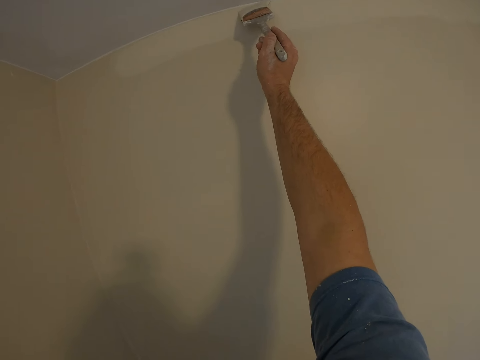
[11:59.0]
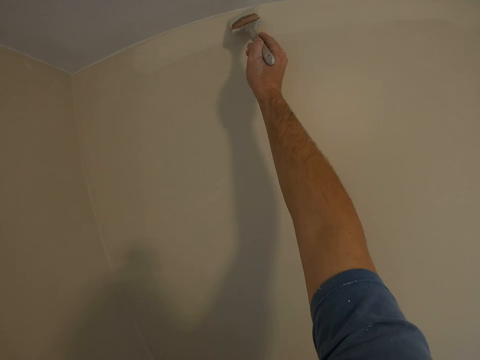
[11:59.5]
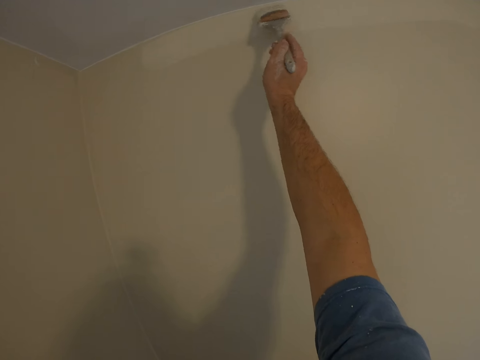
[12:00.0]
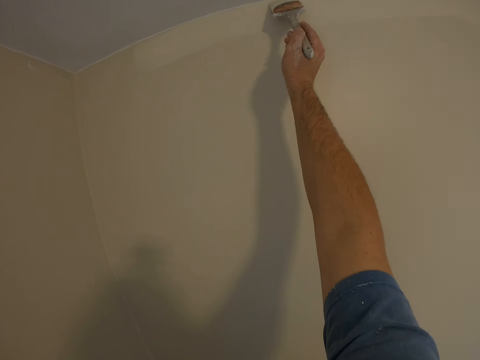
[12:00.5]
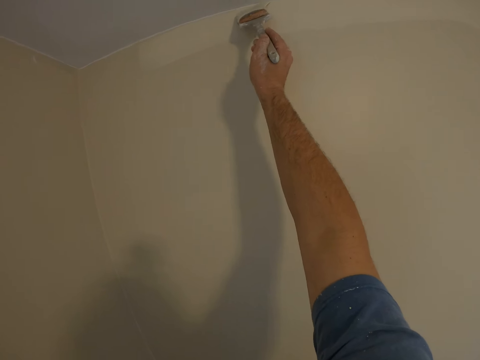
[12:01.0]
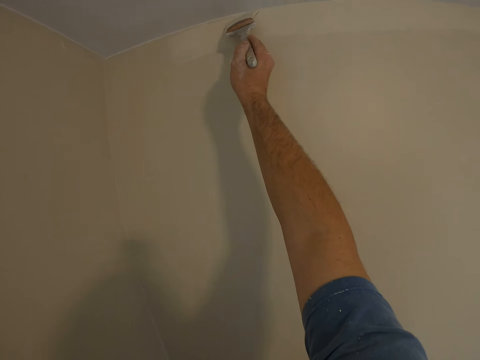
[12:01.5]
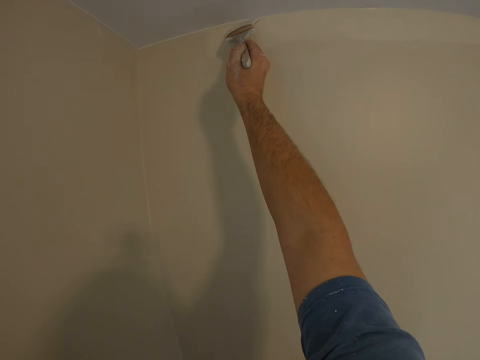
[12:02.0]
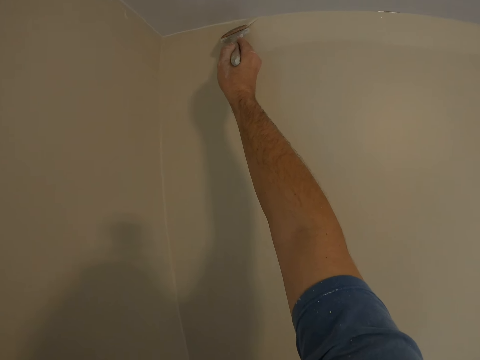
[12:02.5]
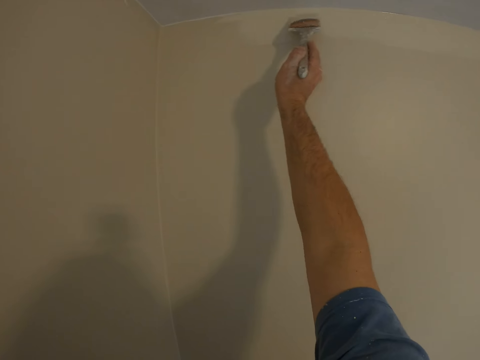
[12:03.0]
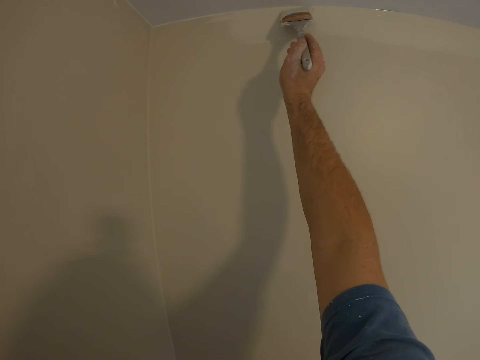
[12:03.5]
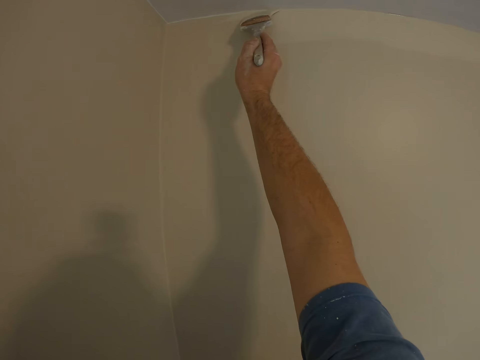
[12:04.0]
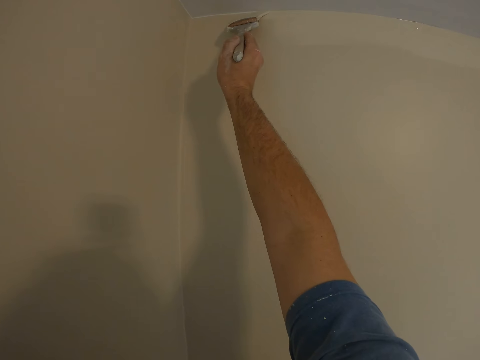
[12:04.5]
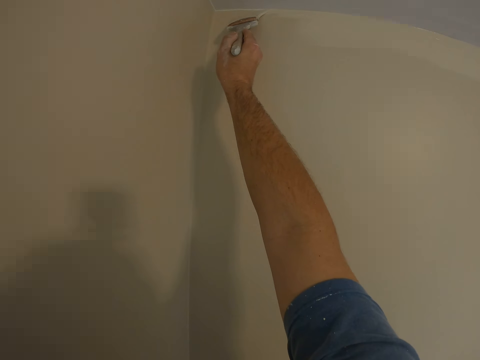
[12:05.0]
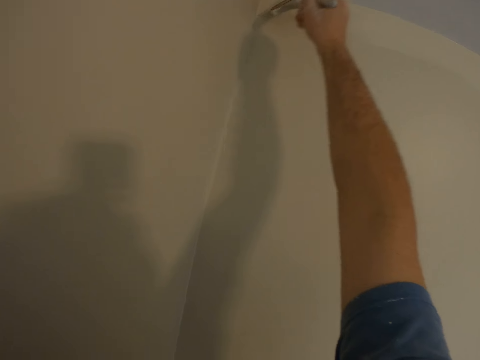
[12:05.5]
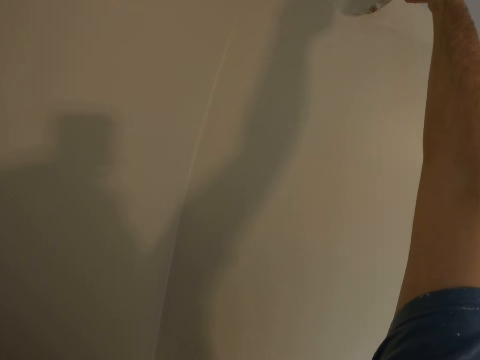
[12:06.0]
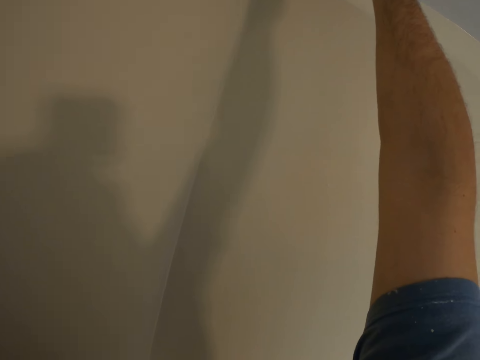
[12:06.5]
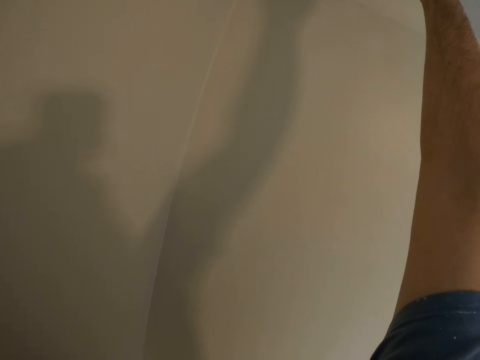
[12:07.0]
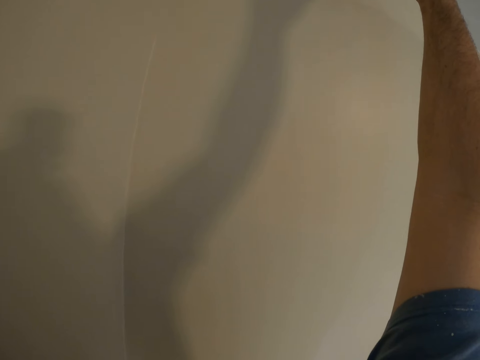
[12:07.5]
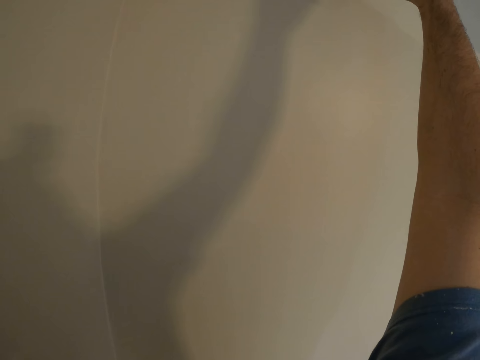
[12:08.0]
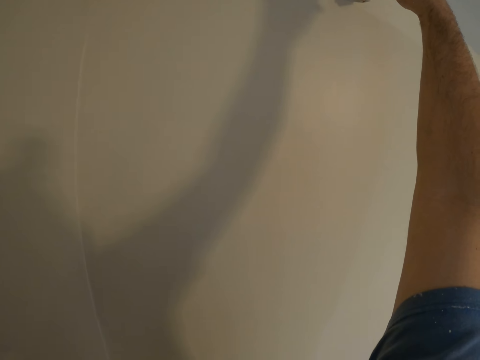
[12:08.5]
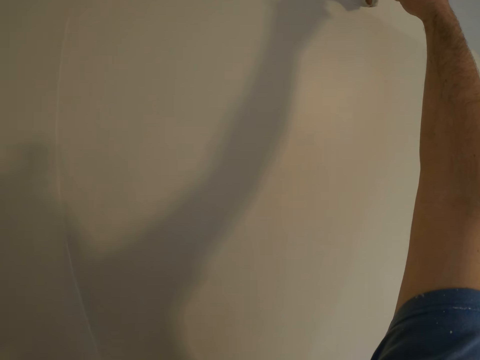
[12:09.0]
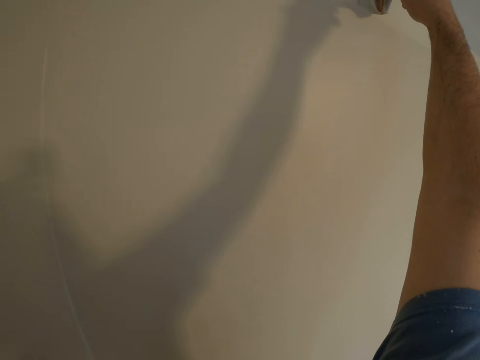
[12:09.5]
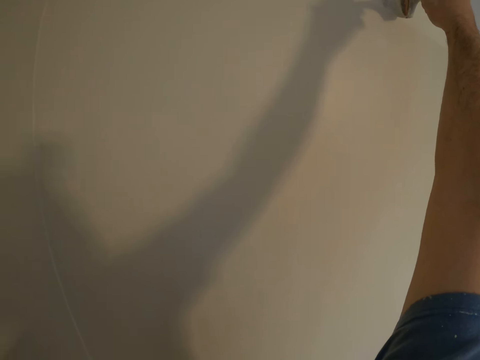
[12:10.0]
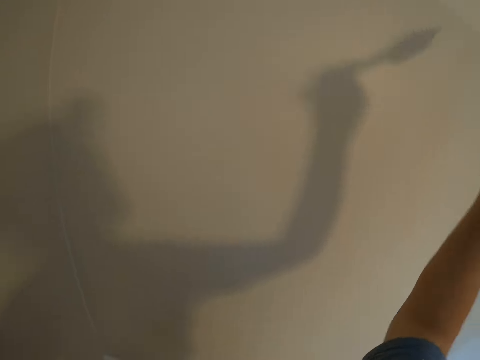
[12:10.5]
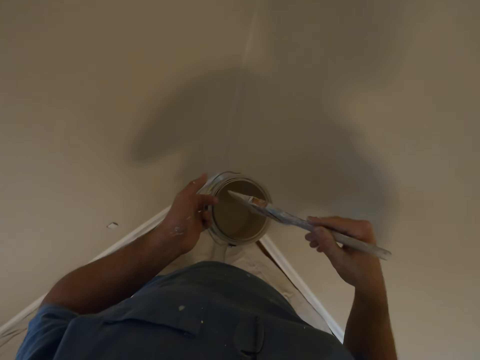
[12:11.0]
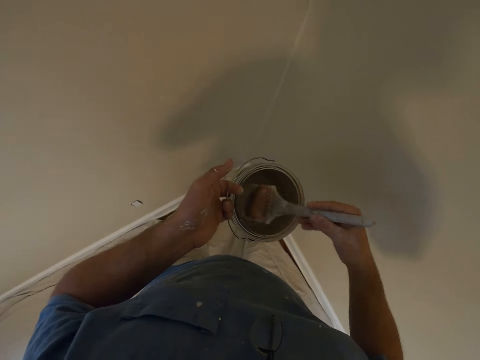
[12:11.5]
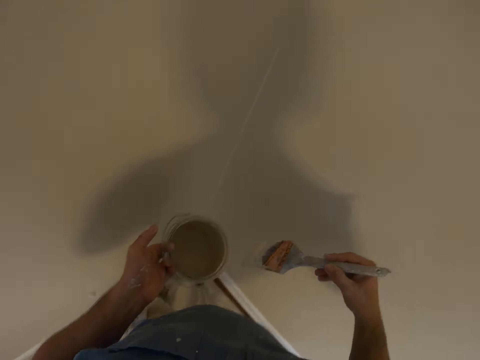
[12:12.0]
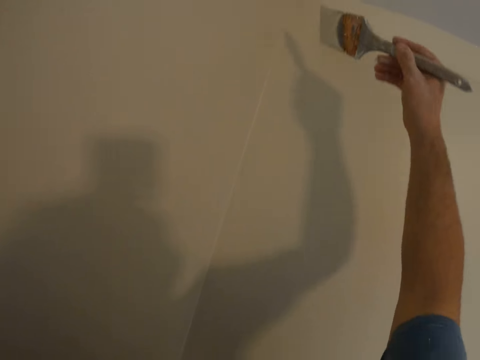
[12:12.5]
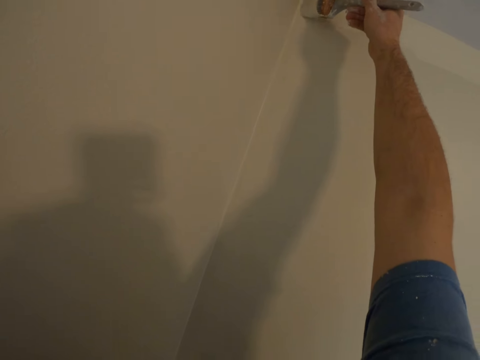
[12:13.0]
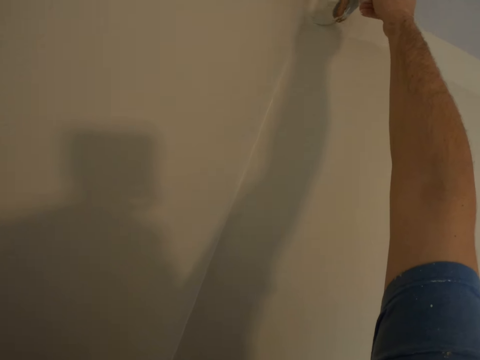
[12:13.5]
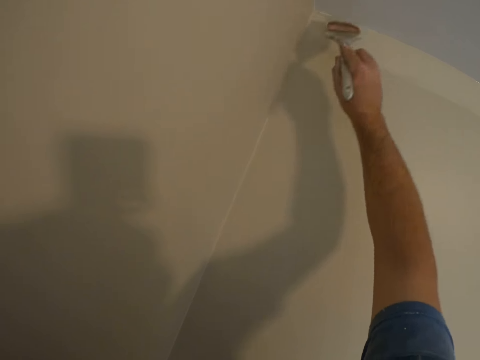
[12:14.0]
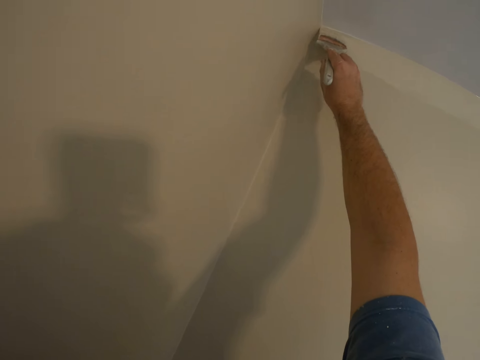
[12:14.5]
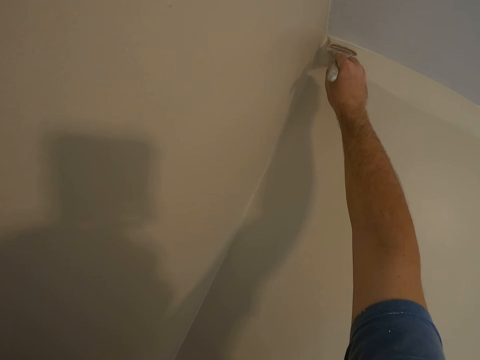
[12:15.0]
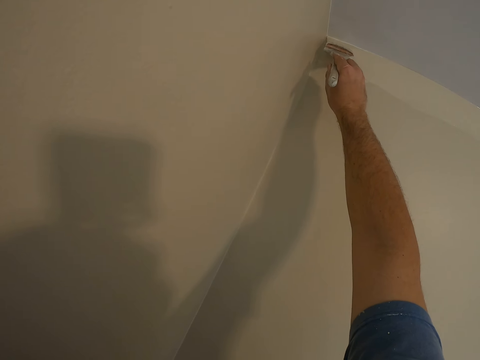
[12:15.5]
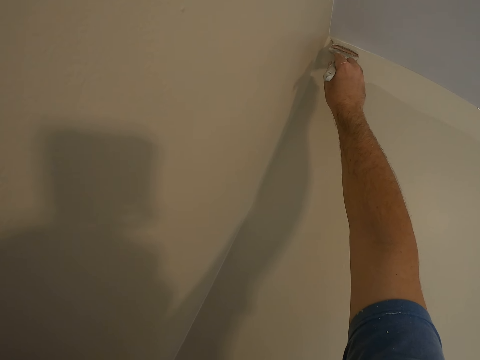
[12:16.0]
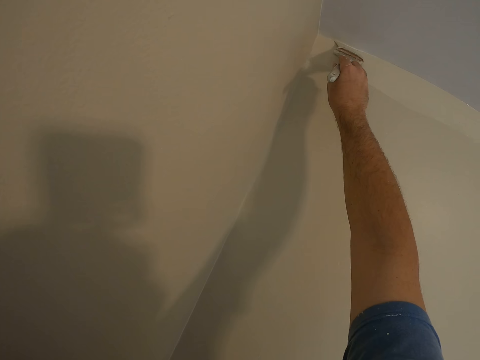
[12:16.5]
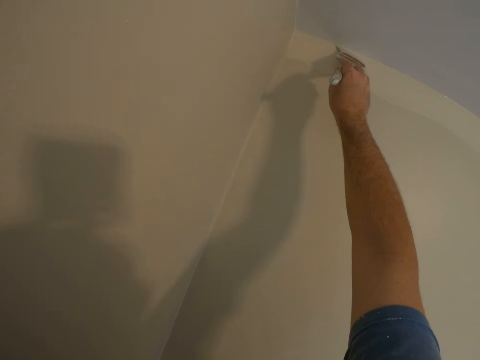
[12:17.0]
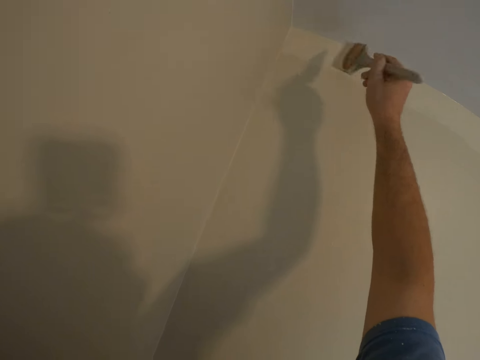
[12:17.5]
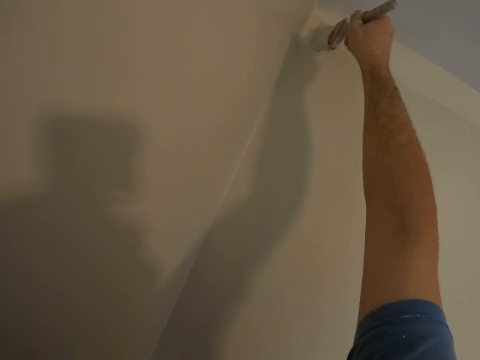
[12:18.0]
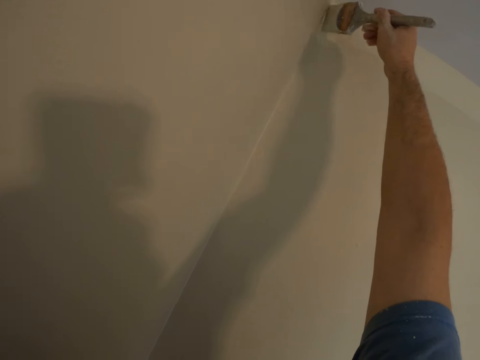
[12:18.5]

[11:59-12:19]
The camera wearer dips the brush into the bucket of paint. They paint the wall of the room with the painting brush.

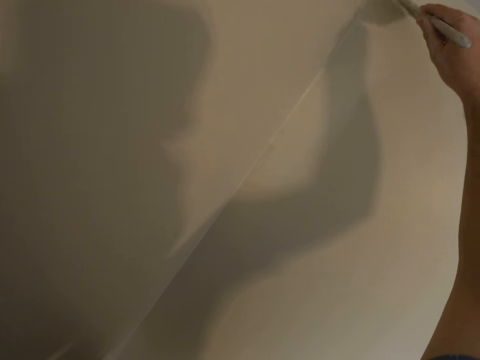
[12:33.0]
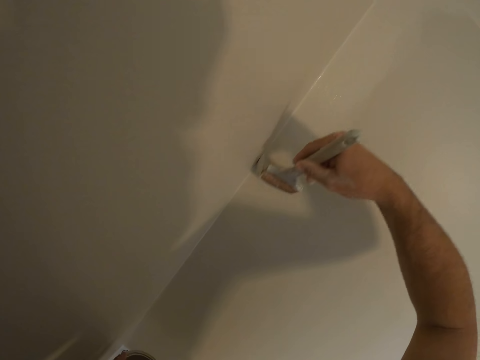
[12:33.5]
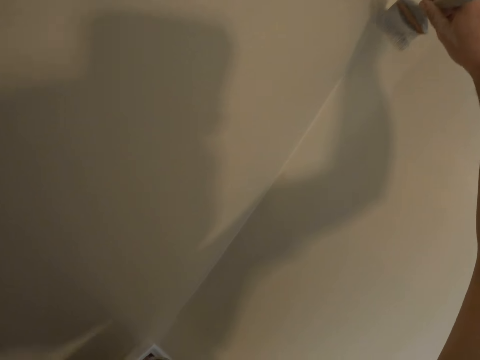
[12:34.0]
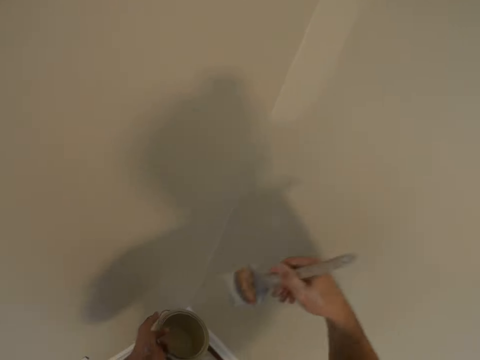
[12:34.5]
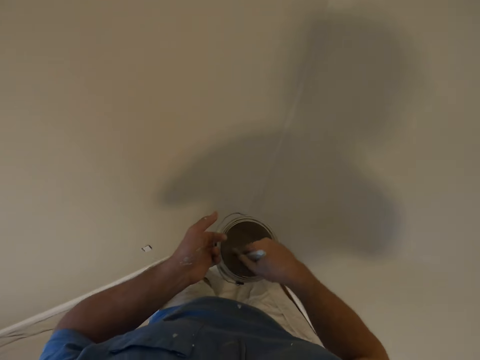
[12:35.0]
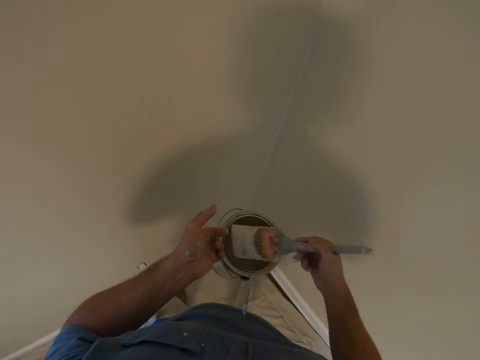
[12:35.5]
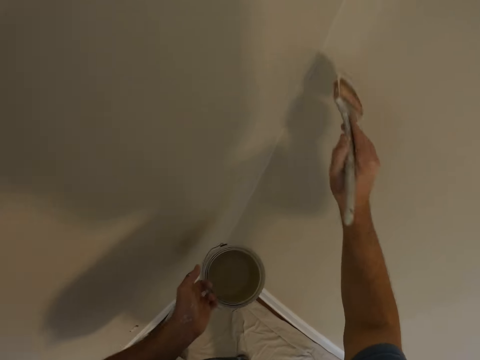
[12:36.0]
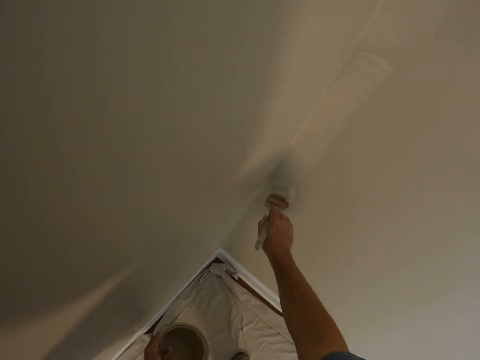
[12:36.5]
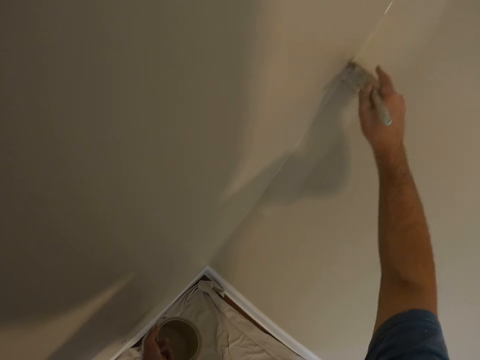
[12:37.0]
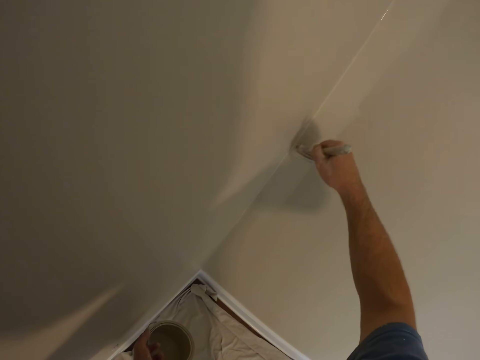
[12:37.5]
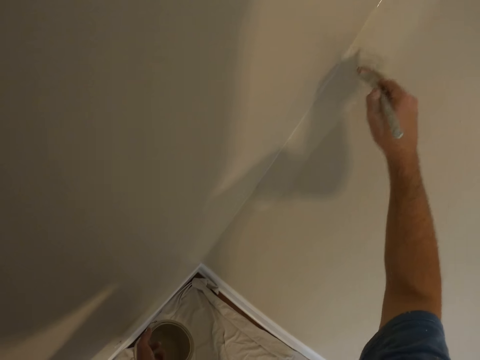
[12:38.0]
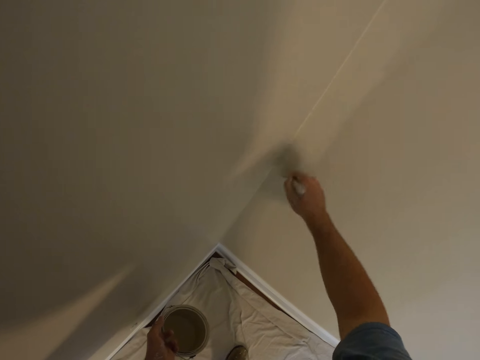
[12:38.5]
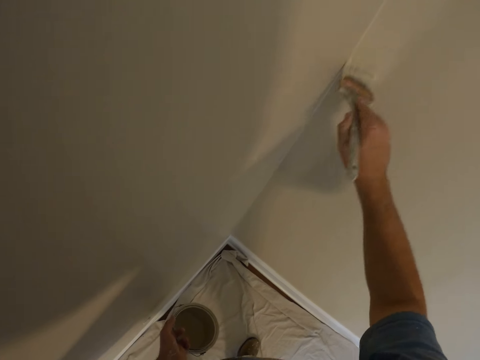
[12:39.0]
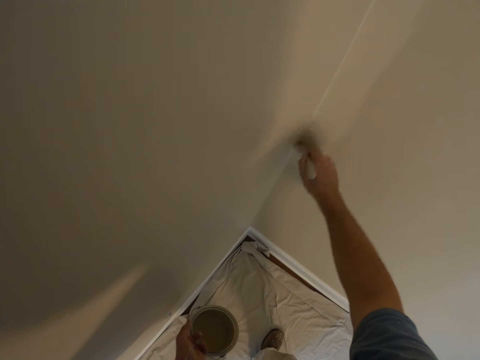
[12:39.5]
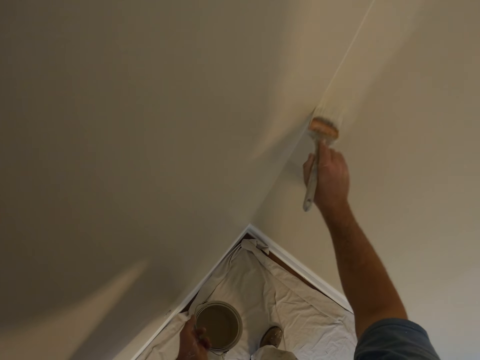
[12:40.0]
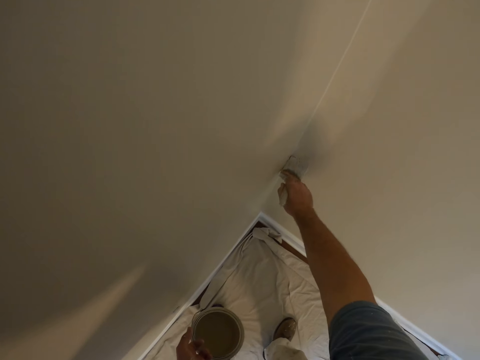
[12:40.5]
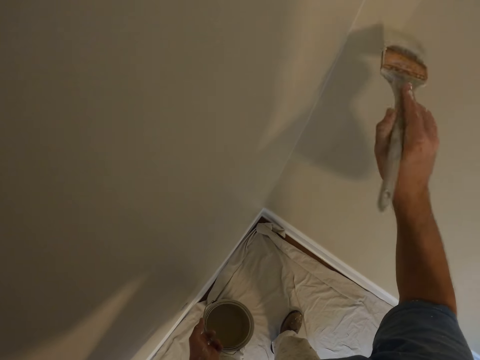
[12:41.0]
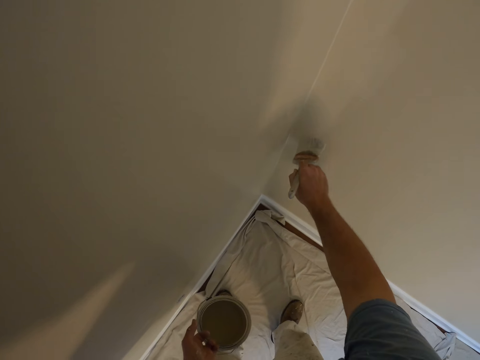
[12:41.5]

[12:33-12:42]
The camera wearer dips the brush into the bucket of paint. They paint the wall of the room with the painting brush.
